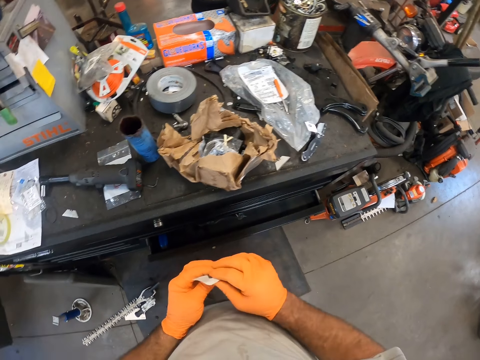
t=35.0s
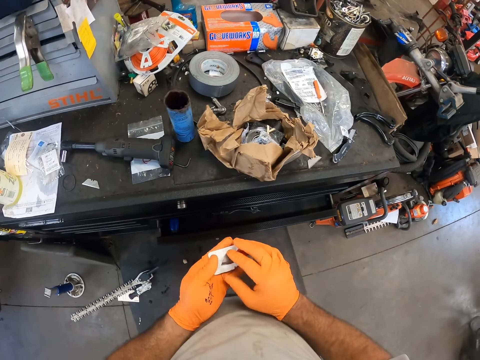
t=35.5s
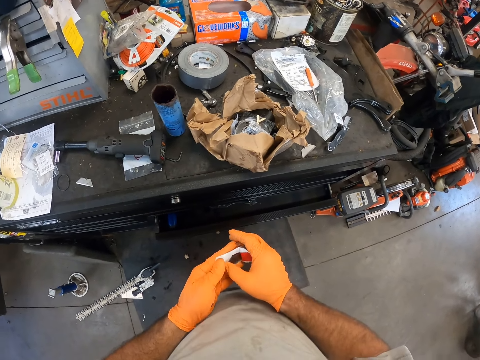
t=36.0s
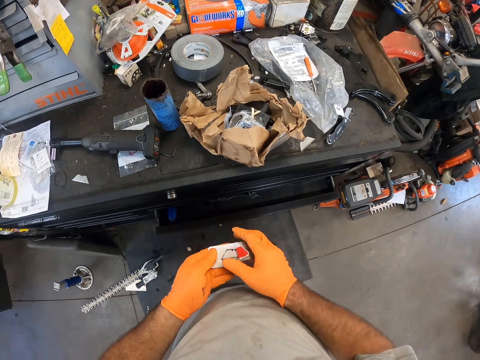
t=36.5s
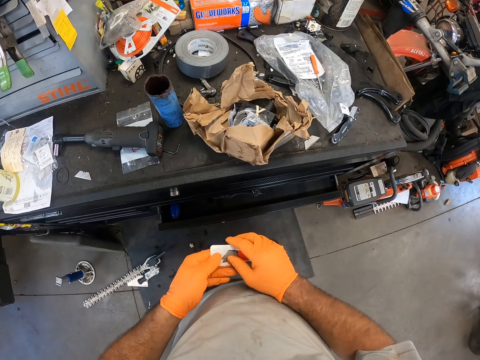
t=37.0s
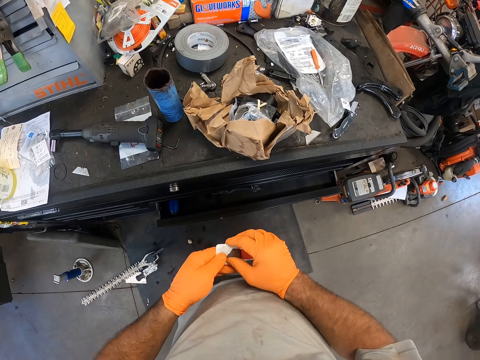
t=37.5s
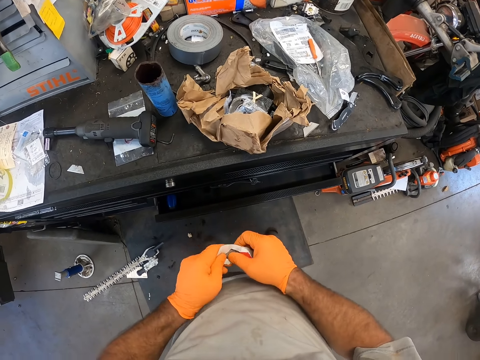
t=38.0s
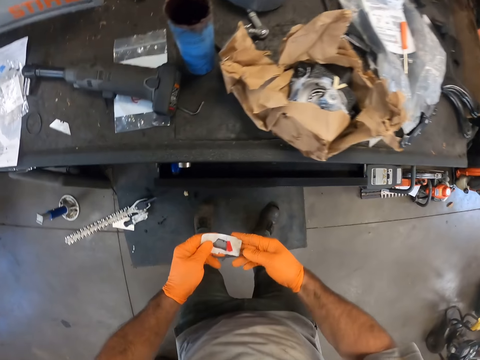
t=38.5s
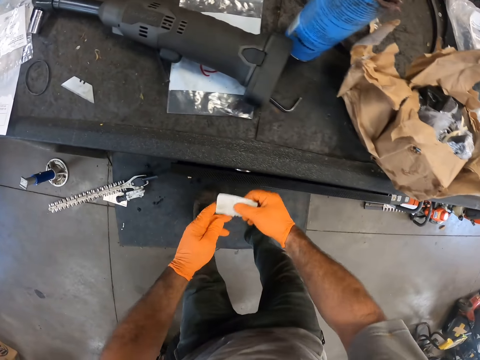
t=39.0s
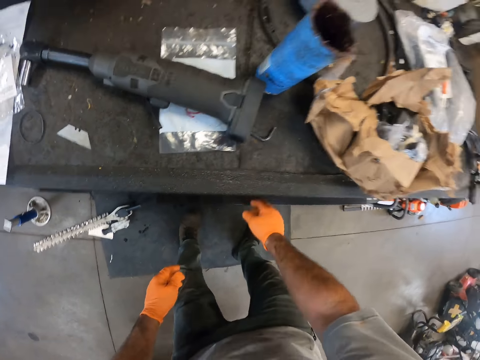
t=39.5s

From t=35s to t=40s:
The camera wearer turns the paper. He pushes the blades back in the paper. He returns the remaining blade to the drawer with his right hand.

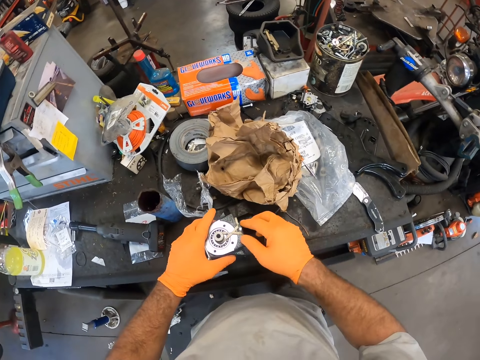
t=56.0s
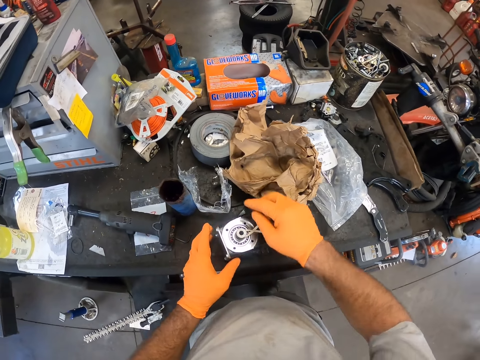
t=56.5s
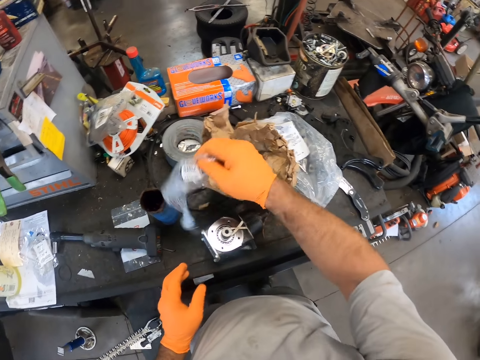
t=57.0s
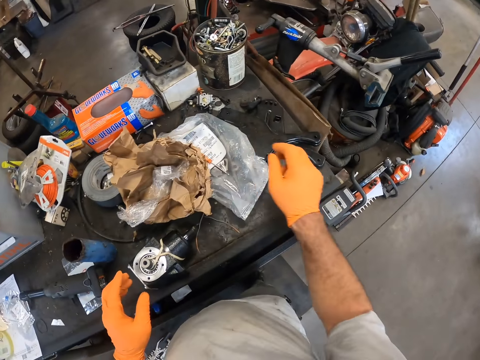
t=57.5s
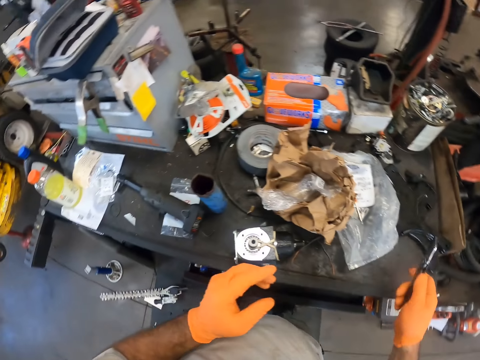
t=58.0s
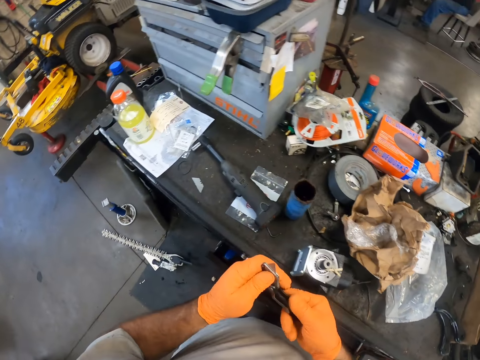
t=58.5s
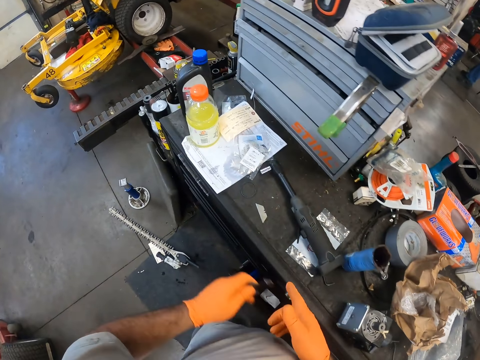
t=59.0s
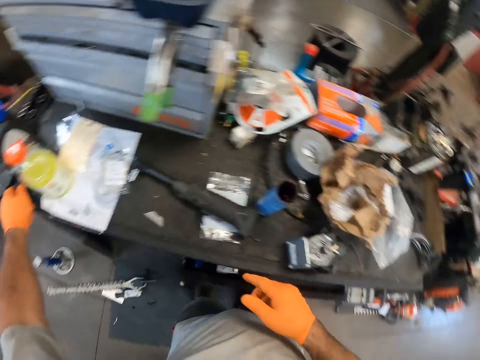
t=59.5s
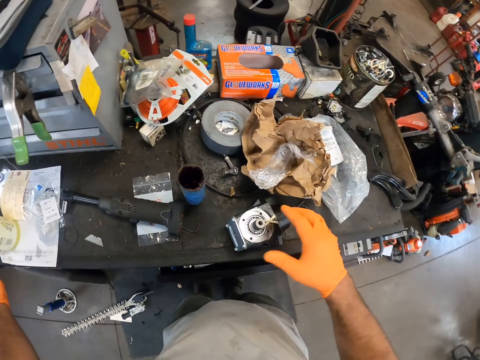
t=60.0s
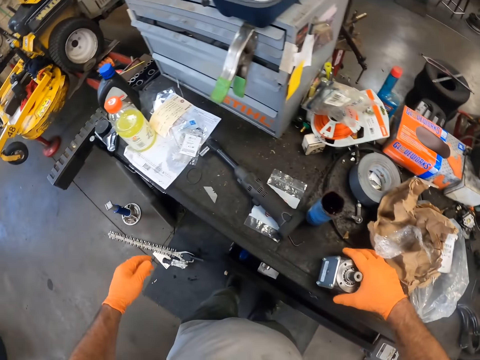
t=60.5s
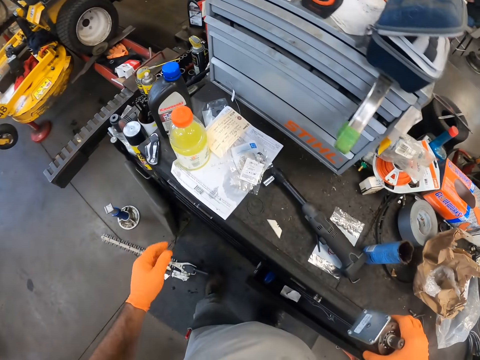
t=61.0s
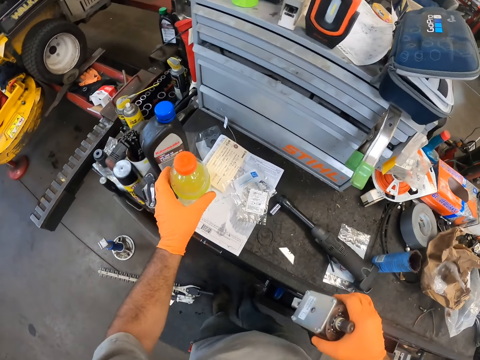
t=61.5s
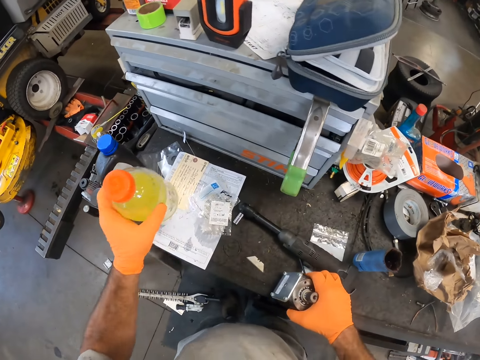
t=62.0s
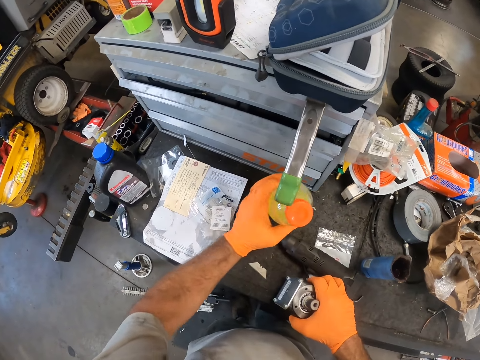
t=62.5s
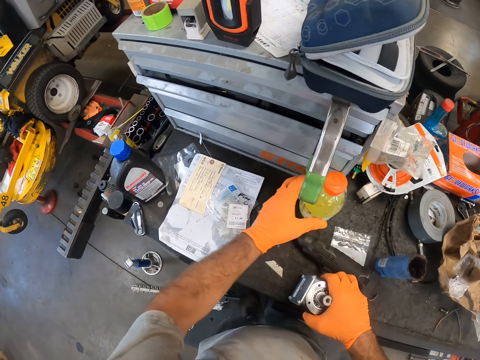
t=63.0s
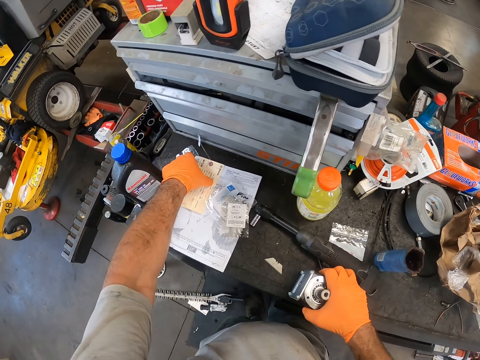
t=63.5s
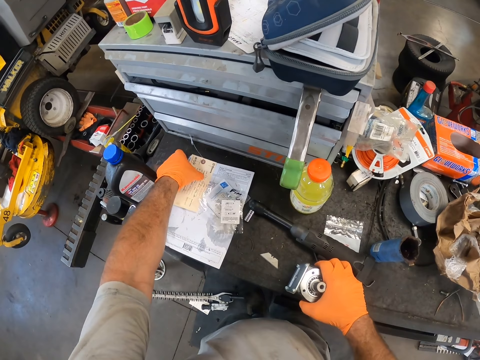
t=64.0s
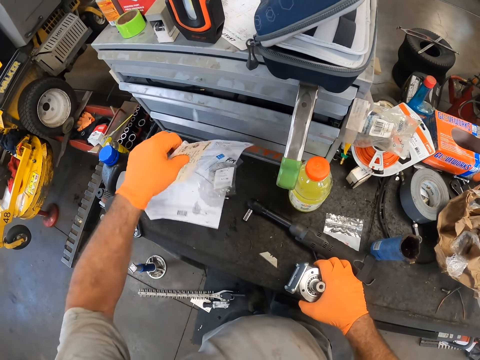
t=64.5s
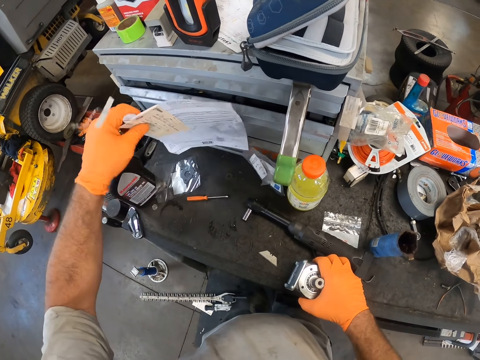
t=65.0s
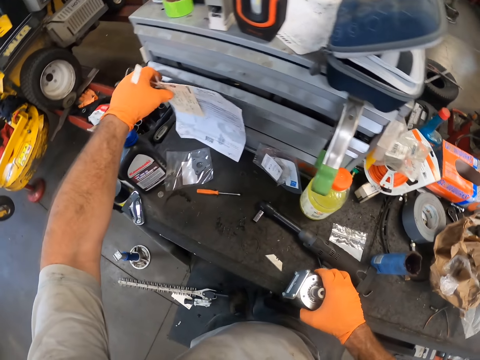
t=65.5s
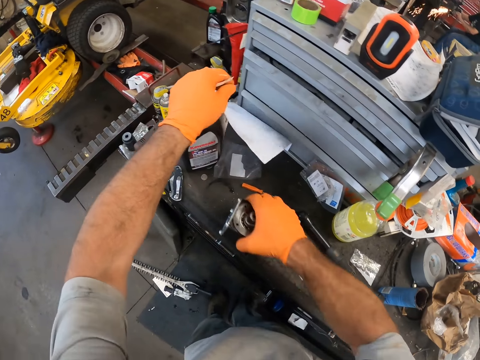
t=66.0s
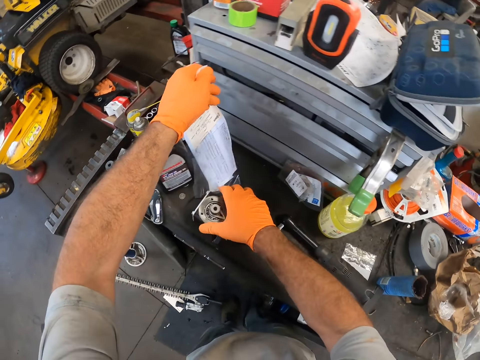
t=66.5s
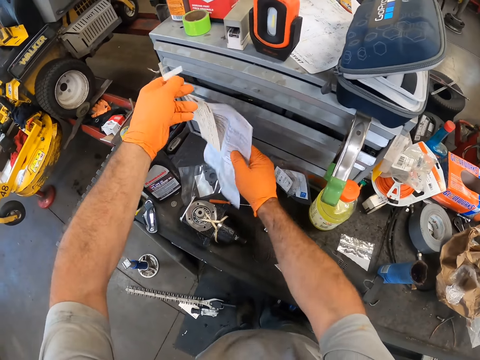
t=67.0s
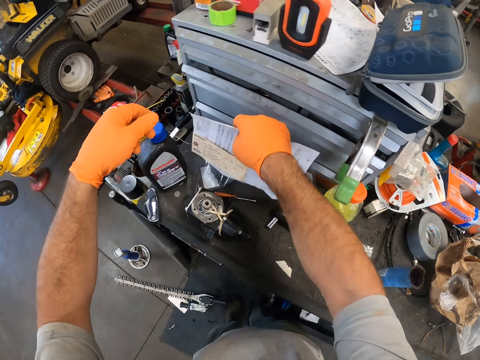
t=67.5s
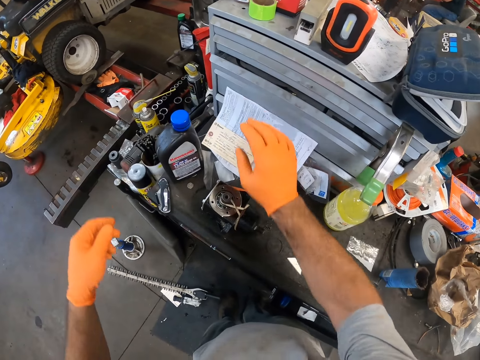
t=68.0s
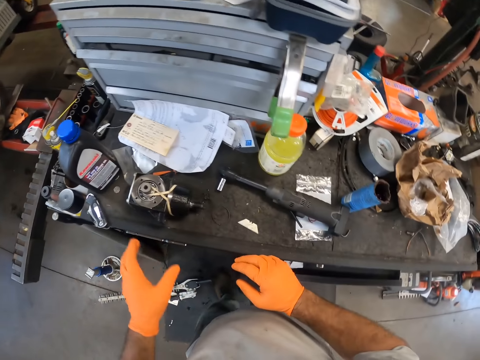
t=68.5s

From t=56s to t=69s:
The camera wearer throws the piece of paper aside. He picks the utility knife or cutter from the work table with his right hand. He closes the cutter. He passes the utility knife to his left hand. He places the utility knife on the work table with his left hand. He picks the machine part or chain trimmer from the work table with his right hand. He picks a bottle. He repositions the bottle of engine oil on the work table with his left hand. He puts the bottle aside. He picks a piece of paper. He repositions the paper on the work table with his left hand. He puts the piece of paper aside. He places the machine part on the work table with his left hand.

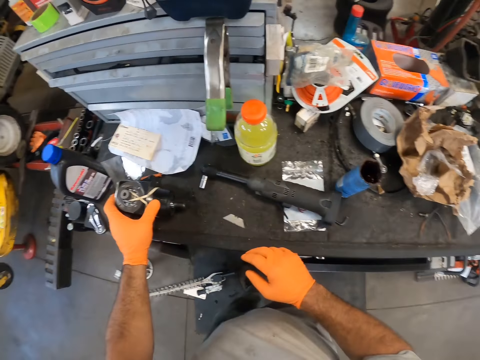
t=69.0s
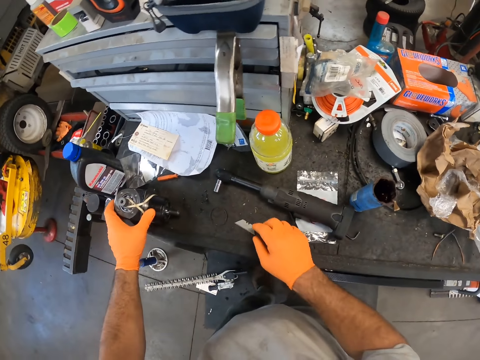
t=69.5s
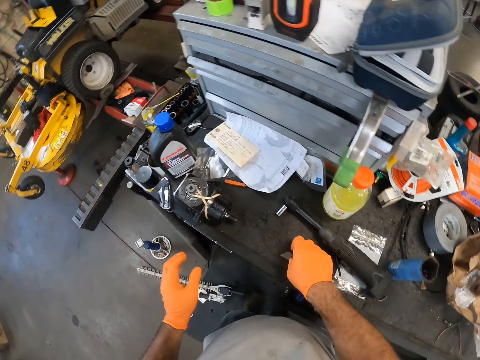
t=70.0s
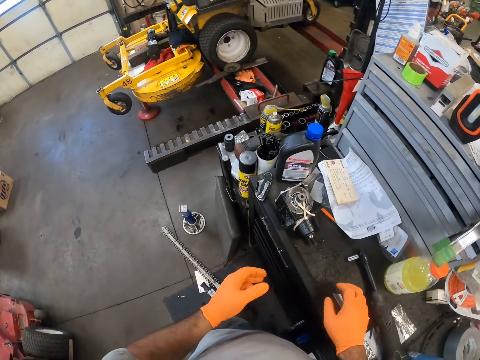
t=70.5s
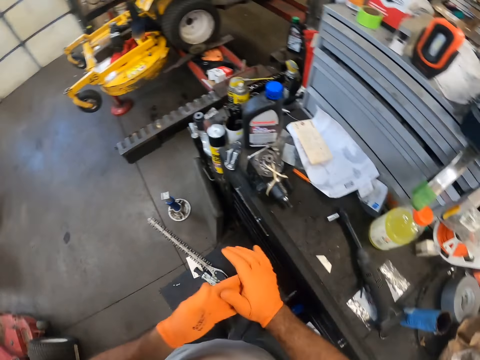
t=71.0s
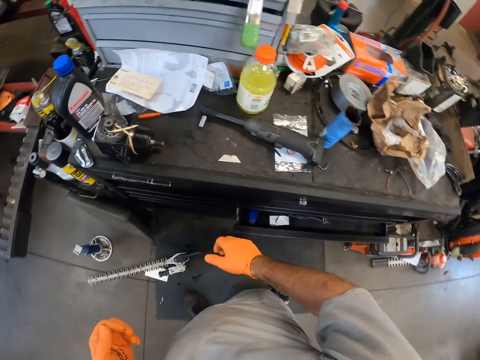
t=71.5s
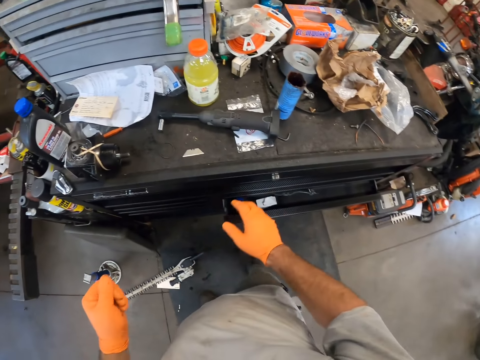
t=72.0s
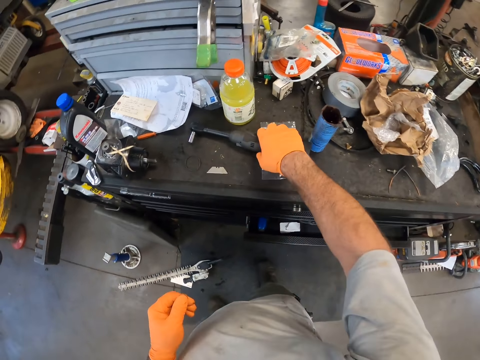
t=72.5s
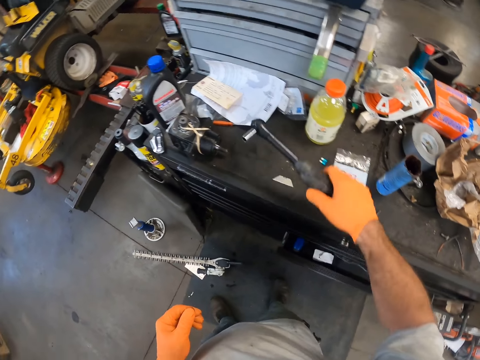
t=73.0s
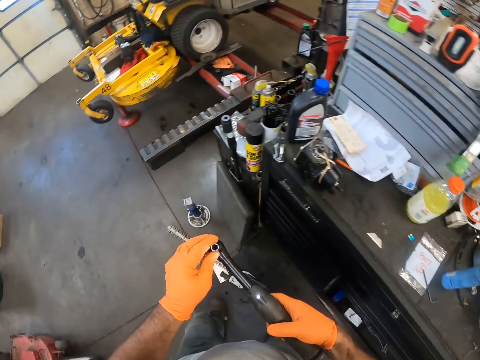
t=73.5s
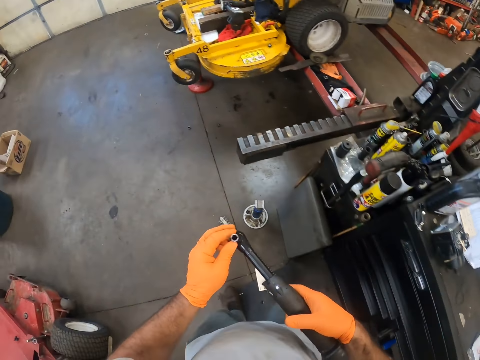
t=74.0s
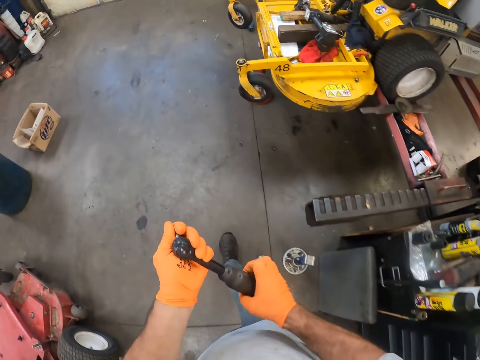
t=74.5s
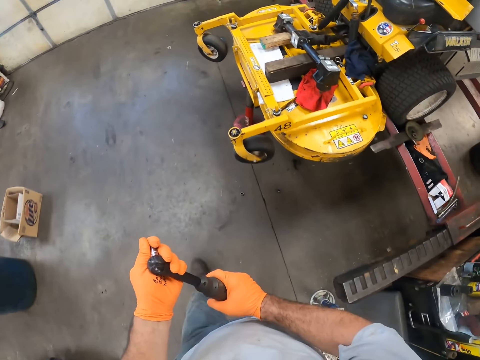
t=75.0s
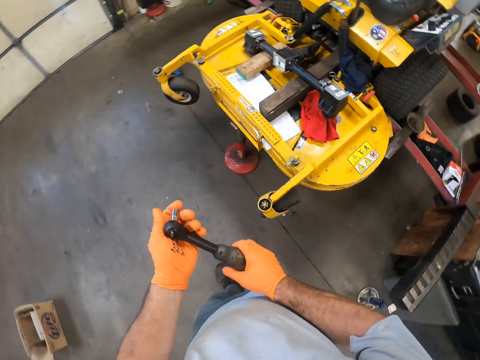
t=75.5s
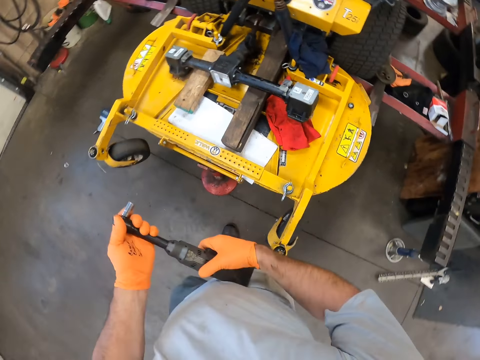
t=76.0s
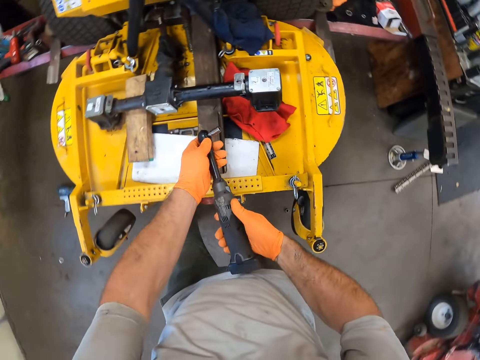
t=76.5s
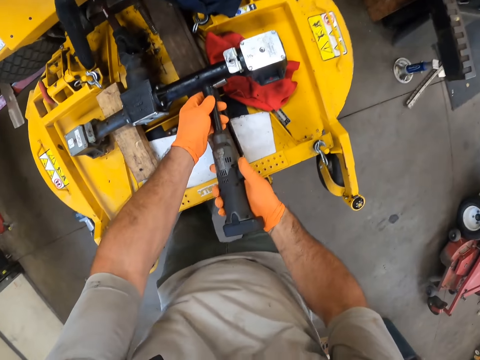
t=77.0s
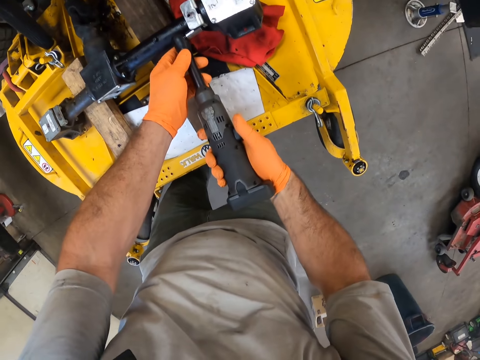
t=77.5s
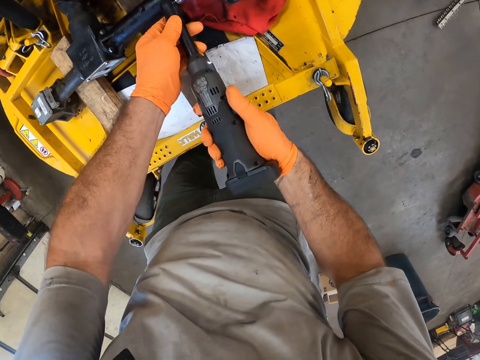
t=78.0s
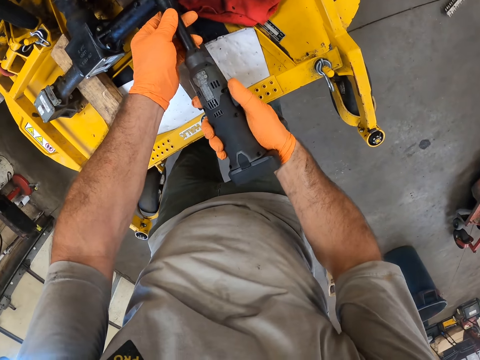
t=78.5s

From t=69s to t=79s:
The camera wearer moves the chain trimmer. He touches a blade on the table. He wipes his hands. He picks an electric wrench or socket wrench from the table with his right hand. He tightens the socket head. He walks around the room. He removes a bolt from the lawn mower with the socket wrench. He loosens the bolt on the lawn mower with the electric wrench in his right hand.
